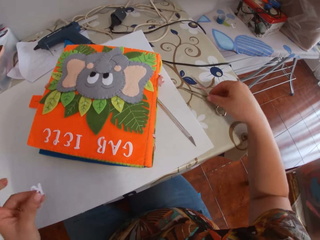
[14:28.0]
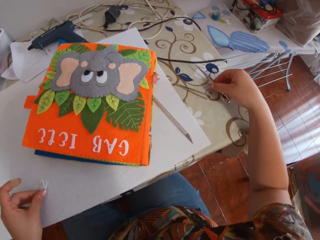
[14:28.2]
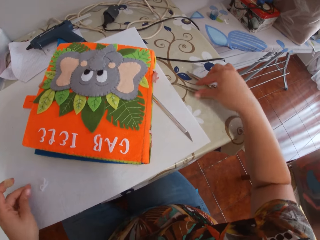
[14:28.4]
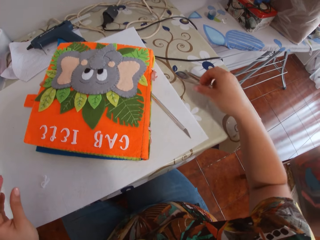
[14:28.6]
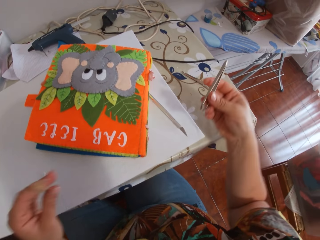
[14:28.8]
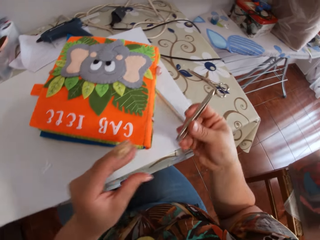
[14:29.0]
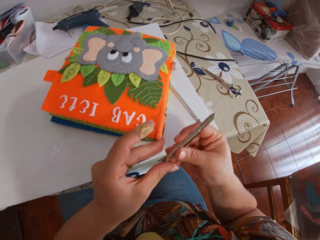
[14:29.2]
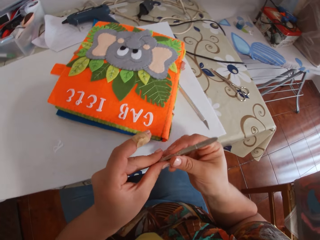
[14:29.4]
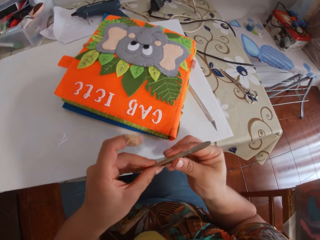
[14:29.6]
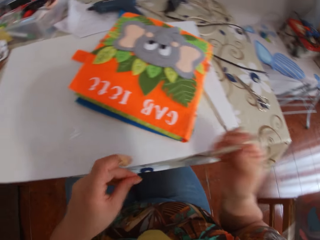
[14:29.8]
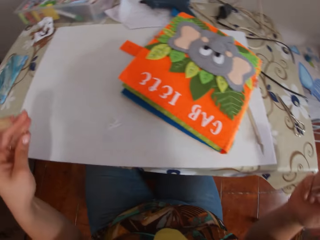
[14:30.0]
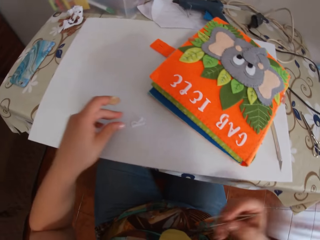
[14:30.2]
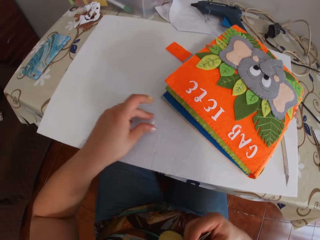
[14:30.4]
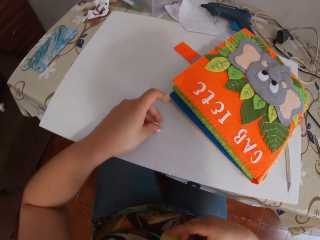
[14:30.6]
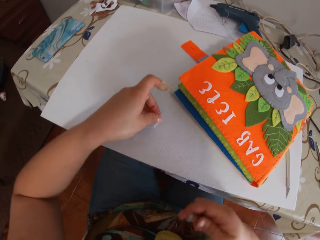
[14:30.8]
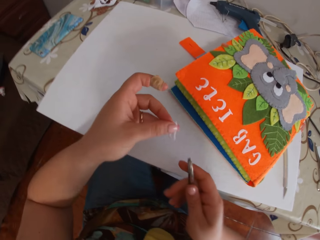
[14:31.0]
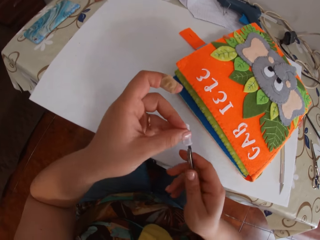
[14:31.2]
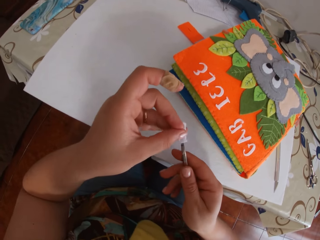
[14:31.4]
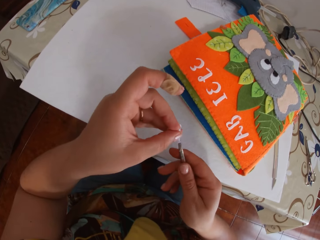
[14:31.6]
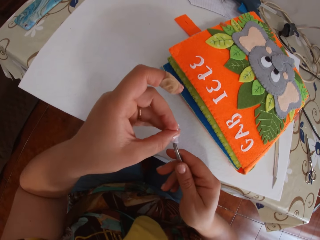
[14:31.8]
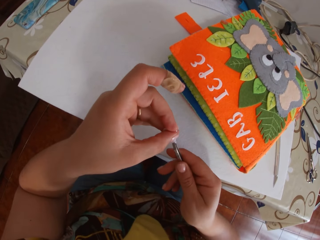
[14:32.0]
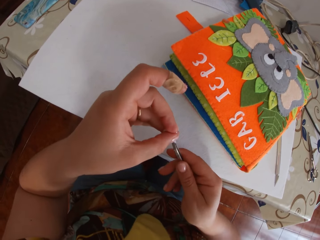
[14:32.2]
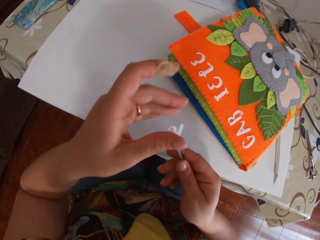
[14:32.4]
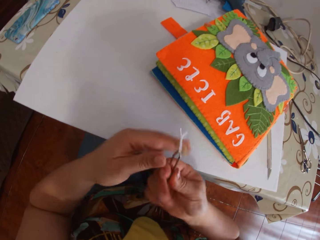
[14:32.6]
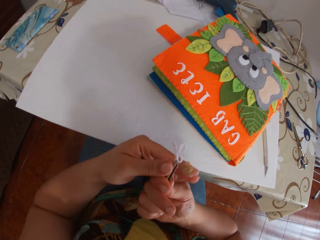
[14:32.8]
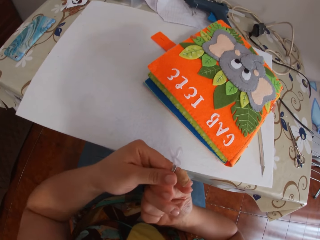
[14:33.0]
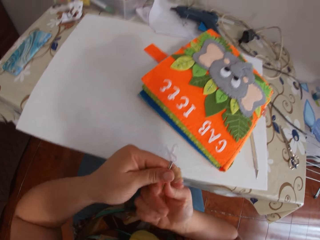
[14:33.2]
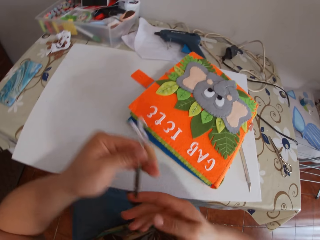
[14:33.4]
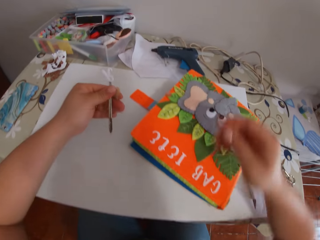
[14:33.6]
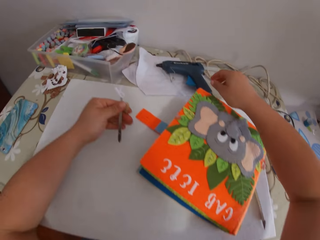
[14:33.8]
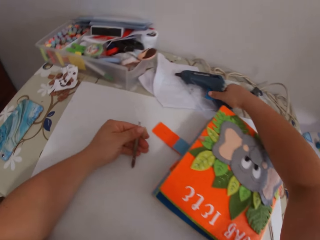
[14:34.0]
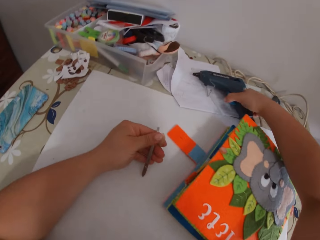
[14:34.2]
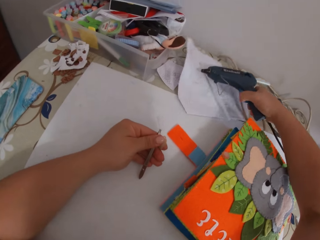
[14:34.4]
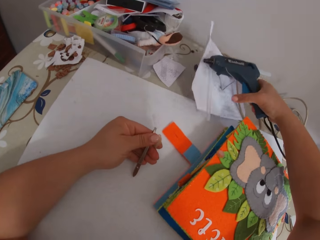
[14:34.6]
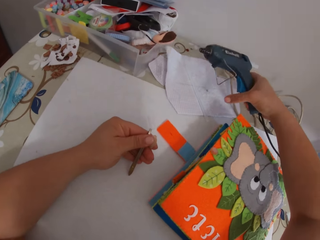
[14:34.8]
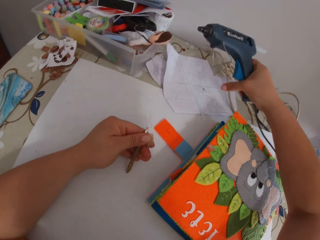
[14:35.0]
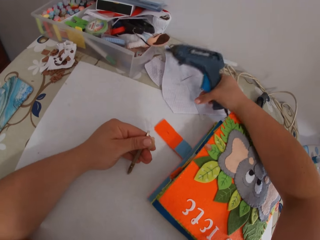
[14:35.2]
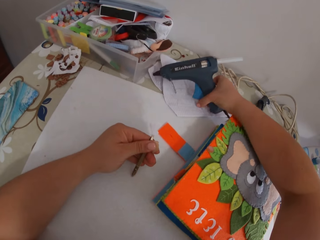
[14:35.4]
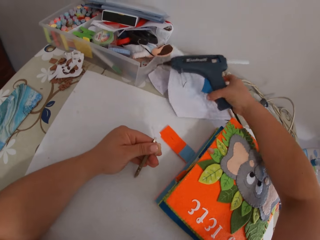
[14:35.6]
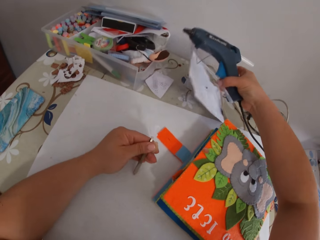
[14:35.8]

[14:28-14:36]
The camera wearer moves the pair of scissors. She drops the paper alphabet on the cardboard. She picks up the pincer from the table. She cleans the pincer with her fingers. She picks up the paper alphabet from the cardboard. She holds the paper alphabet with the pincer. She passes the pincer to her left hand. She picks up a glue gun from a paper.

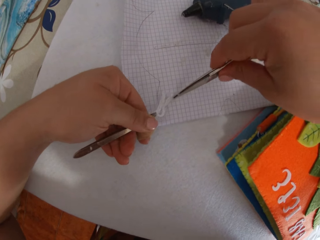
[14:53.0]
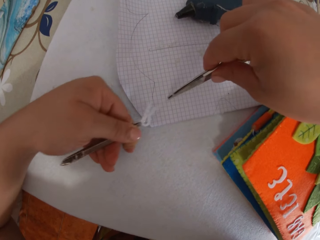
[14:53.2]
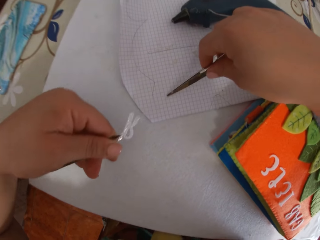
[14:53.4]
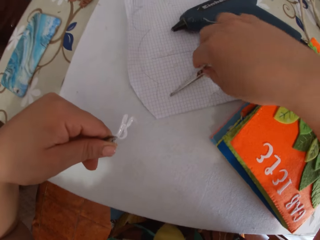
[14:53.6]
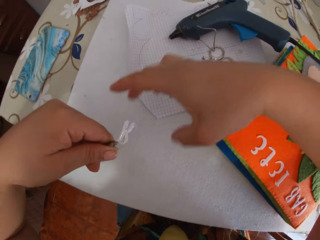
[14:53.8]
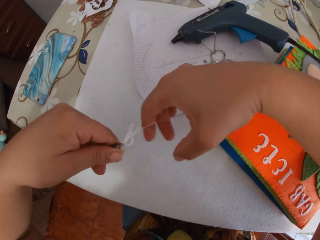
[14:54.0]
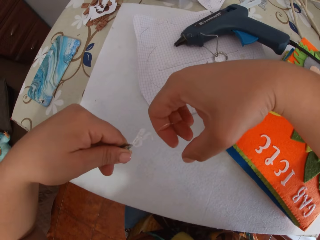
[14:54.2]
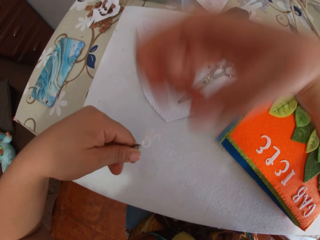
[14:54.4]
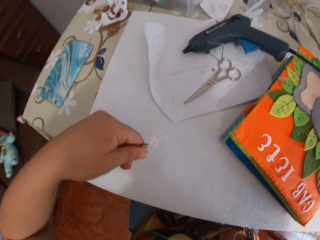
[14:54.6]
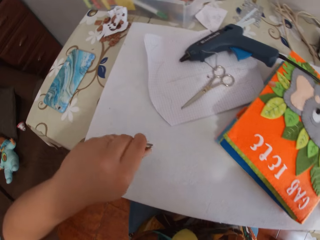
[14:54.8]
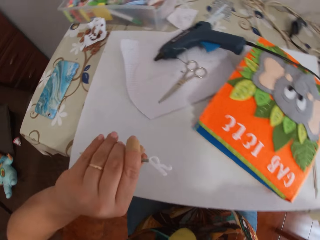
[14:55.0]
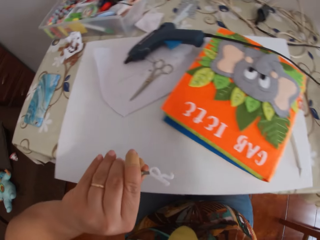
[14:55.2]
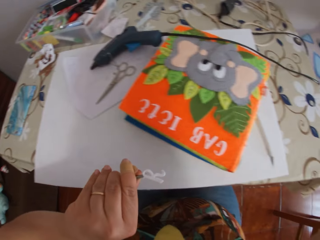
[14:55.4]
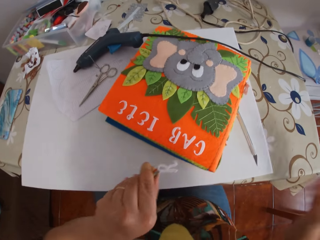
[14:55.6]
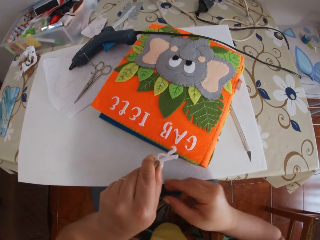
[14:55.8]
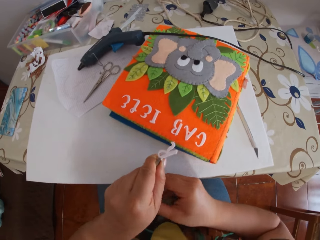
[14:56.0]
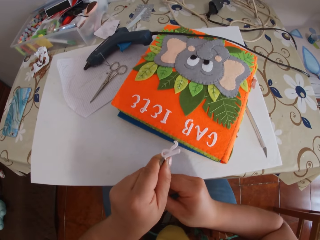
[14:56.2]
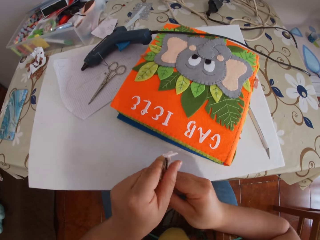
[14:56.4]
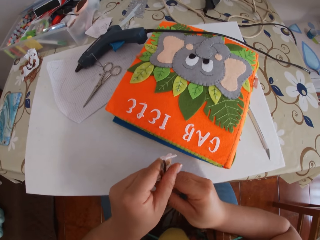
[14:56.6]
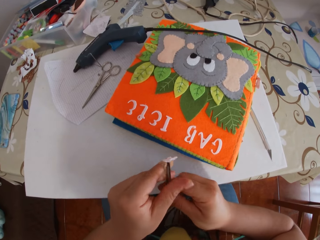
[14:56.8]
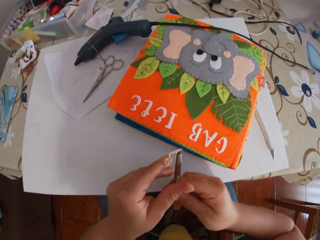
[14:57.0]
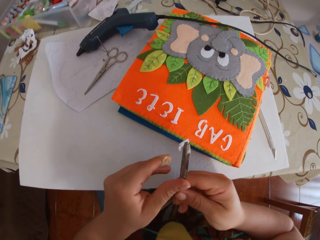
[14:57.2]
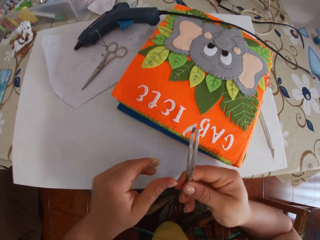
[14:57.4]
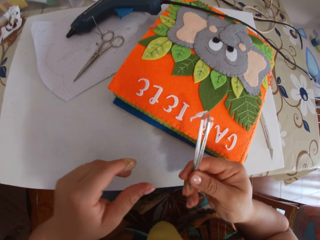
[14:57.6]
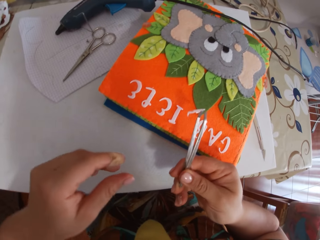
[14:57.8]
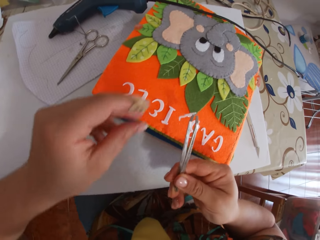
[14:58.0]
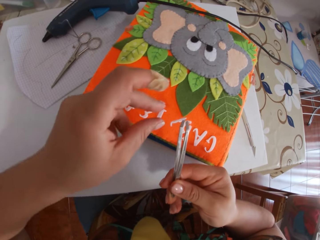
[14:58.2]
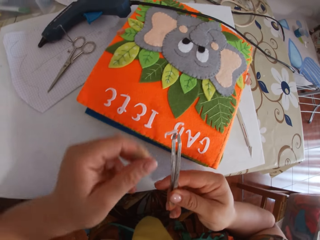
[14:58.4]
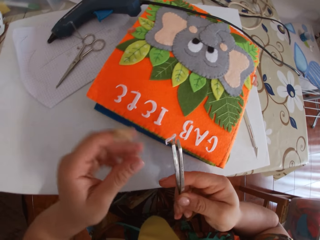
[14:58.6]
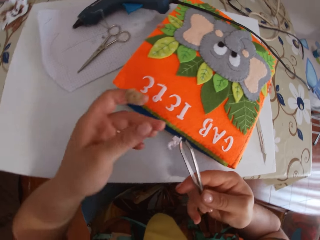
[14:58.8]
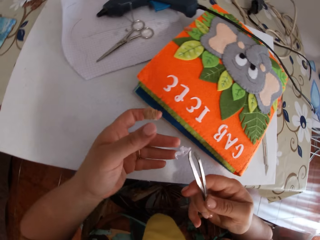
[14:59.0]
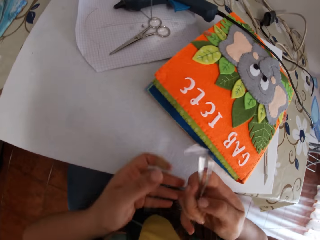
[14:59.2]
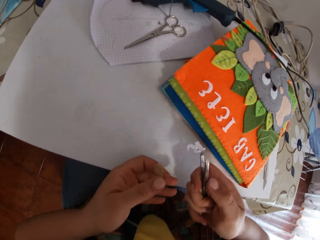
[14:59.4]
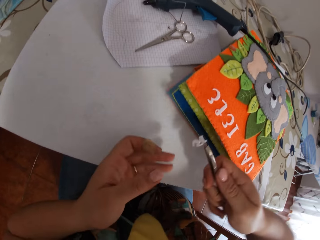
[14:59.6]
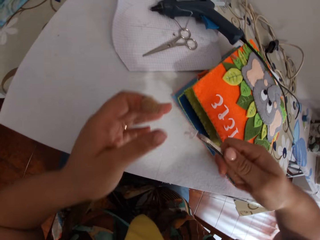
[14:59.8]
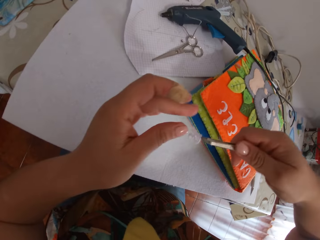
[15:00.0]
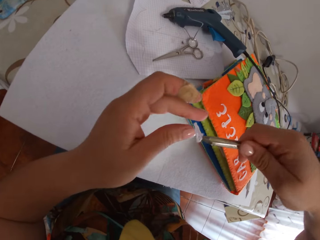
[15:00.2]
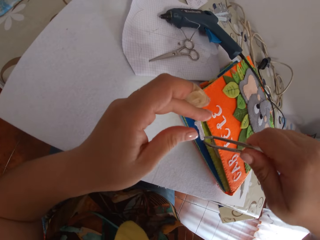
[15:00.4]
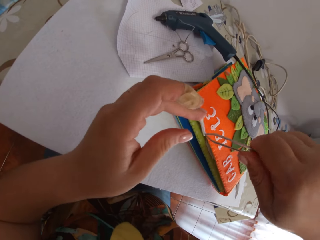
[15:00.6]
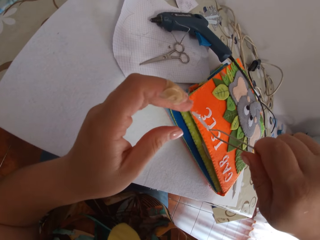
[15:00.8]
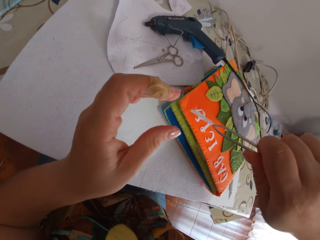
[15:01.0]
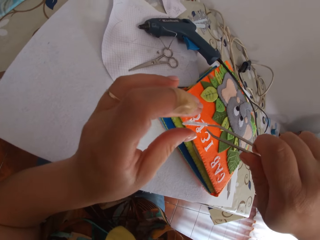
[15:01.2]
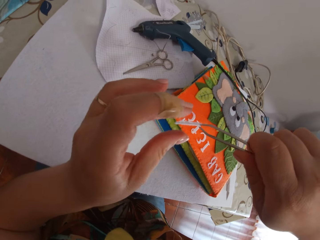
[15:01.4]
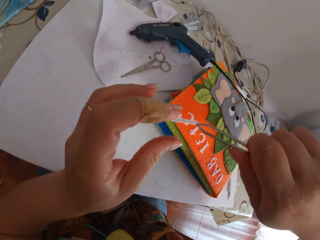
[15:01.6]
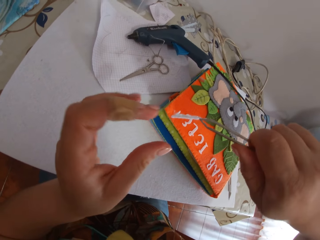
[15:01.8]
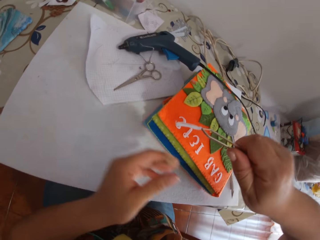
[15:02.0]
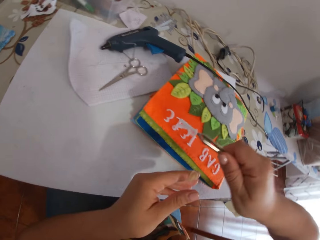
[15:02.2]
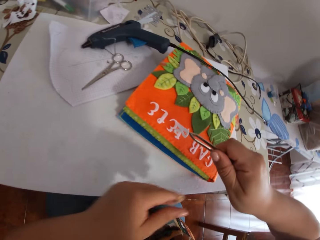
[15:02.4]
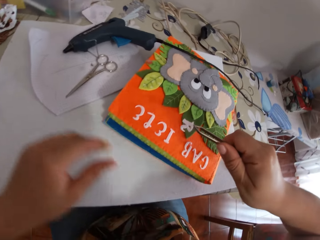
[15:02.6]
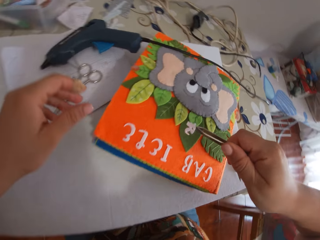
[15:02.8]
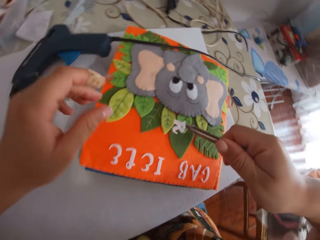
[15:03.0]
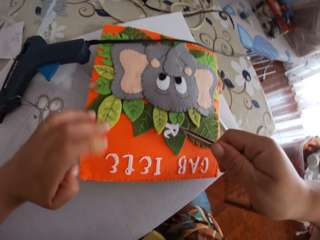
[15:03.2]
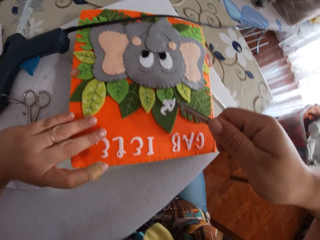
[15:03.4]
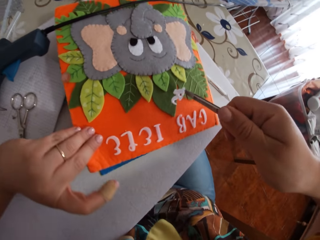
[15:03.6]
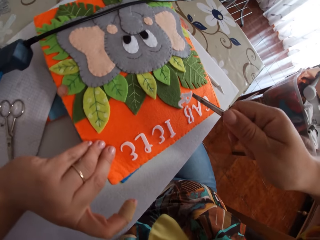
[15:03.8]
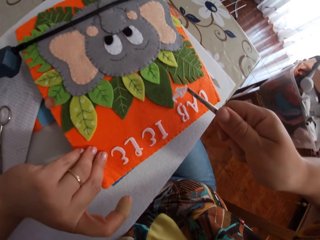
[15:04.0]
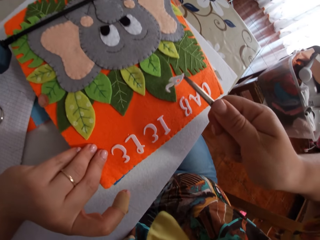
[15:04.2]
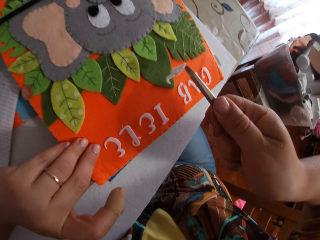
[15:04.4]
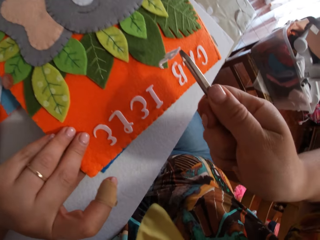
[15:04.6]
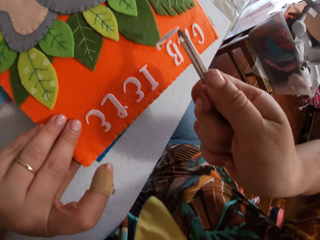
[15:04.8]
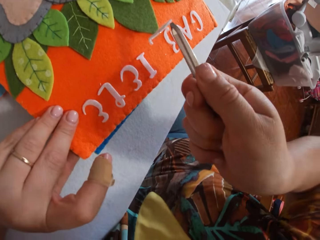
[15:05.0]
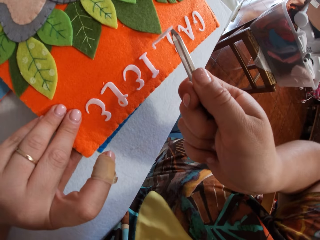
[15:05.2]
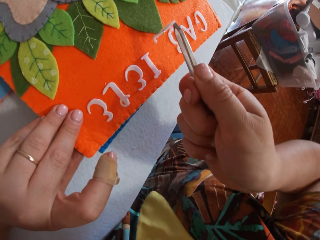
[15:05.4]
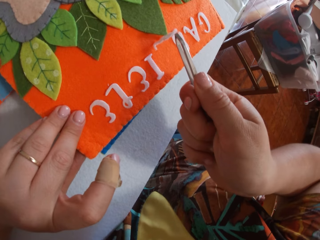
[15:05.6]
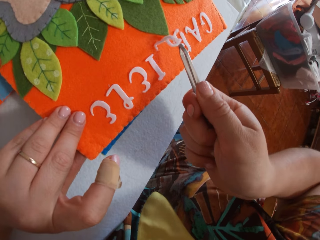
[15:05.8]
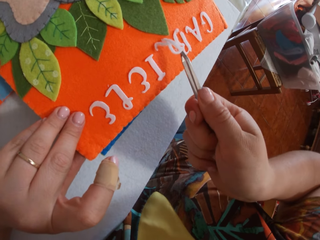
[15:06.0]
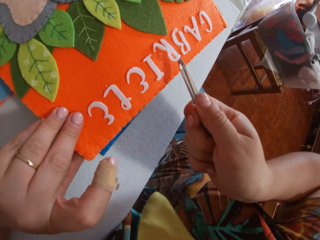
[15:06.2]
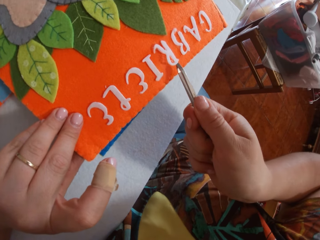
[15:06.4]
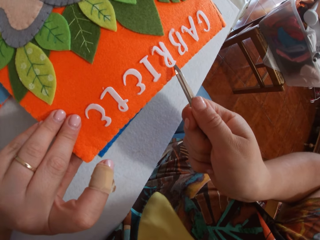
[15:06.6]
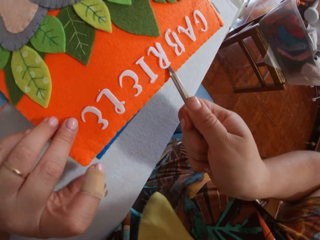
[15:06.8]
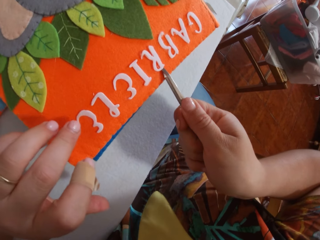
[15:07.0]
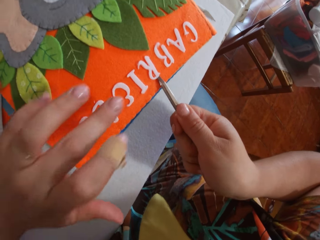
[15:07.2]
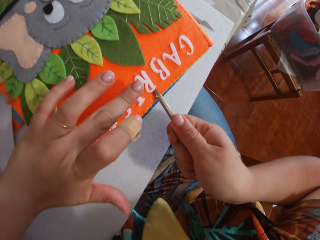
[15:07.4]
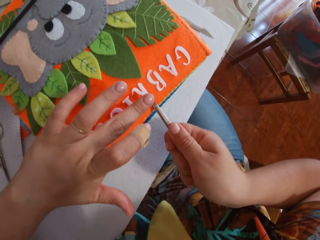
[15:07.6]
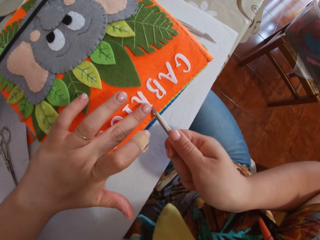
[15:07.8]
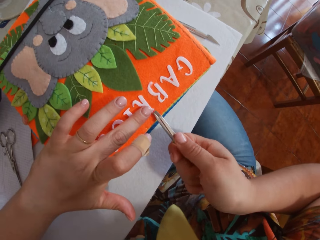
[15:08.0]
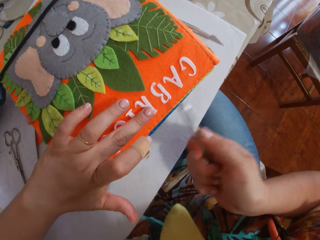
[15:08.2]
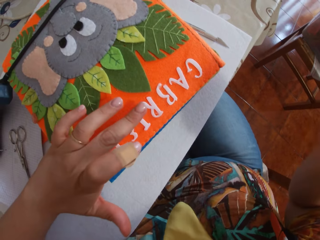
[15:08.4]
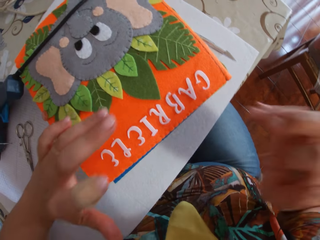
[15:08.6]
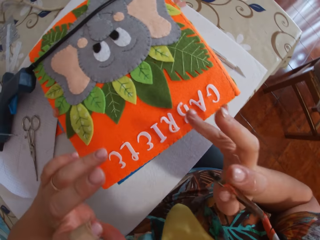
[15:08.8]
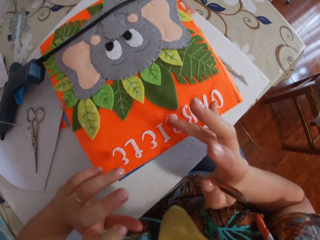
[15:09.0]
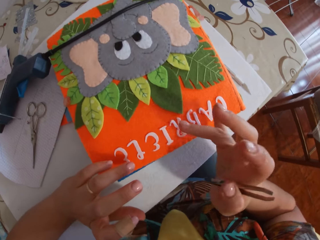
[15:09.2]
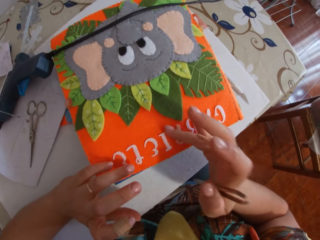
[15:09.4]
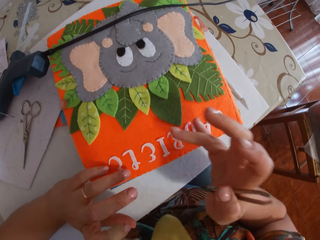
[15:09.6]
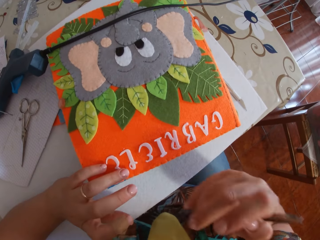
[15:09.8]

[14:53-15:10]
The camera wearer drops the pair of scissors on the paper. She removes glue from the paper alphabet with her hand. She passes the pincer to her right hand. She adjusts the paper alphabet. She moves the book with her left hand. She holds a paper. She places the paper alphabet on the book with the pincer. She holds the paper alphabet with her finger. She taps the paper alphabet with her finger.
